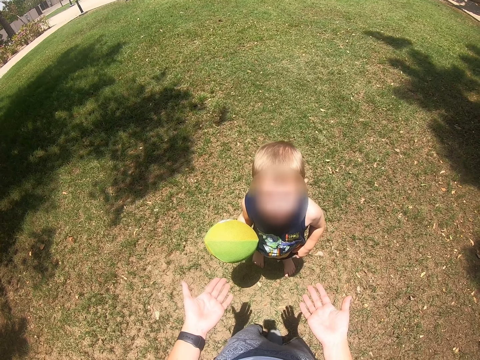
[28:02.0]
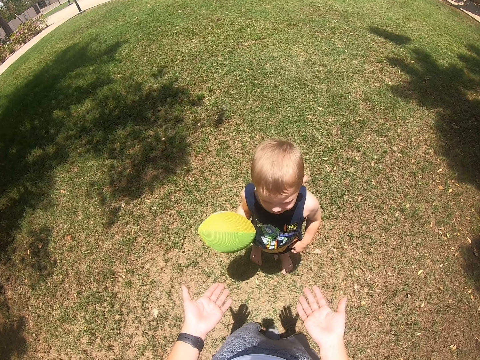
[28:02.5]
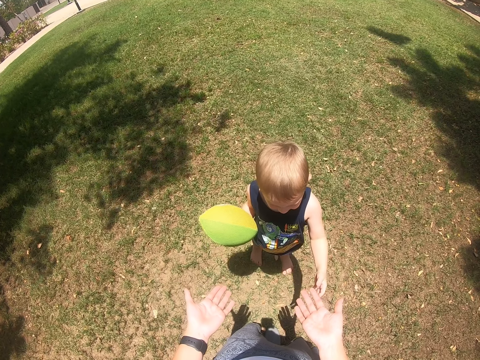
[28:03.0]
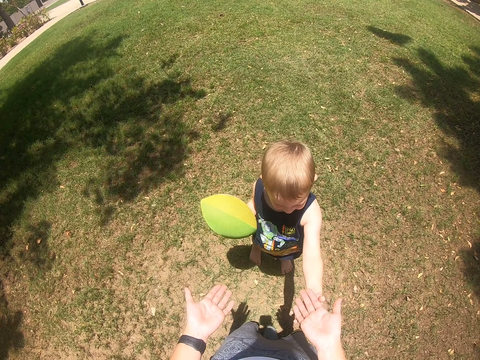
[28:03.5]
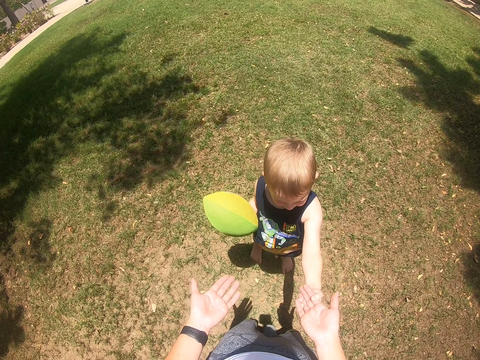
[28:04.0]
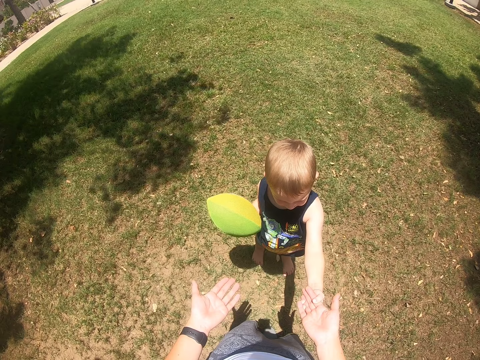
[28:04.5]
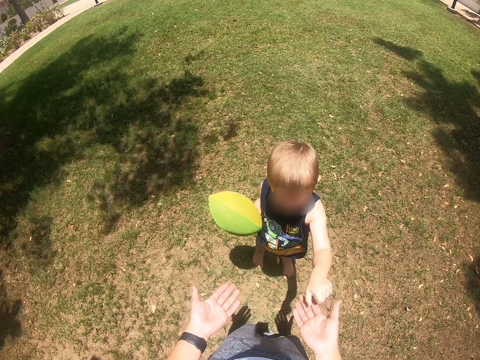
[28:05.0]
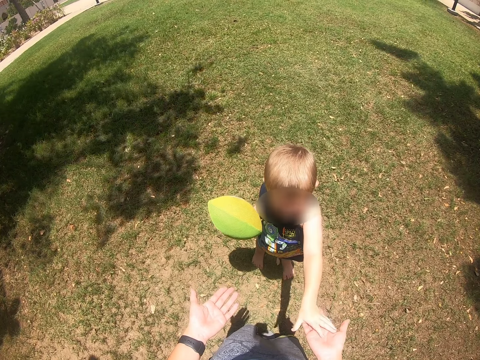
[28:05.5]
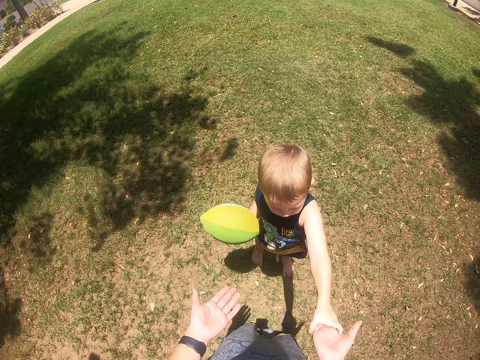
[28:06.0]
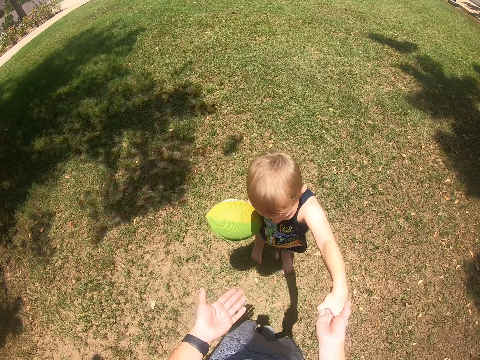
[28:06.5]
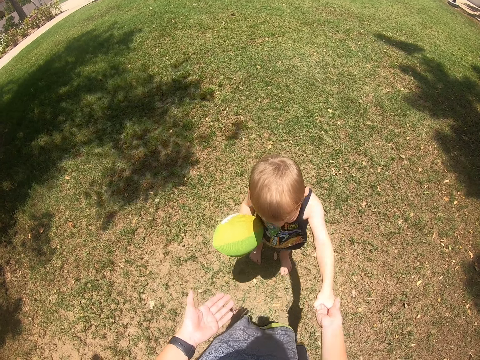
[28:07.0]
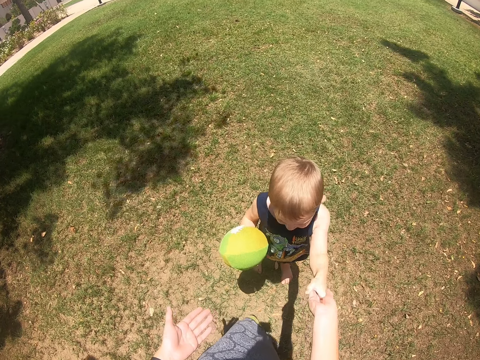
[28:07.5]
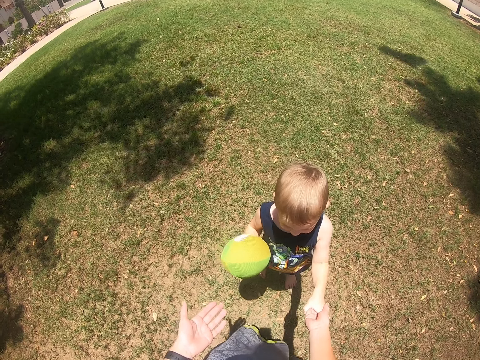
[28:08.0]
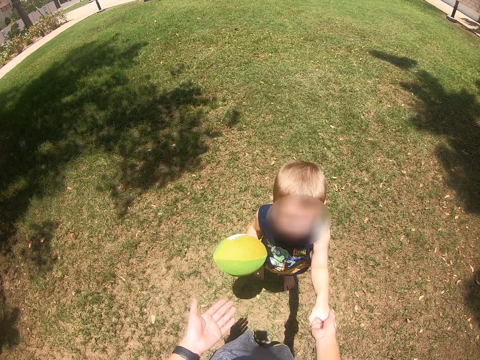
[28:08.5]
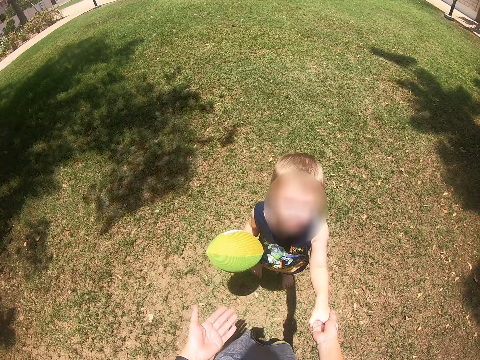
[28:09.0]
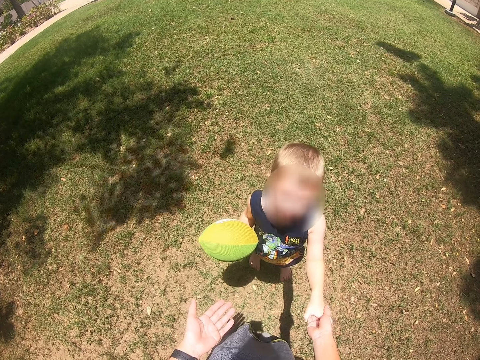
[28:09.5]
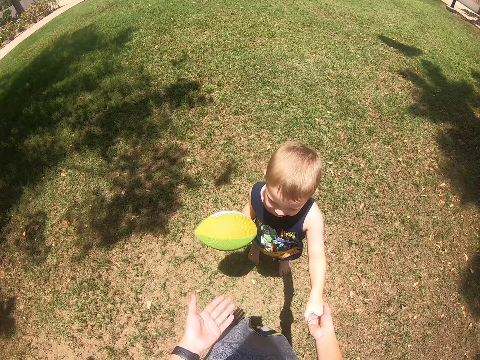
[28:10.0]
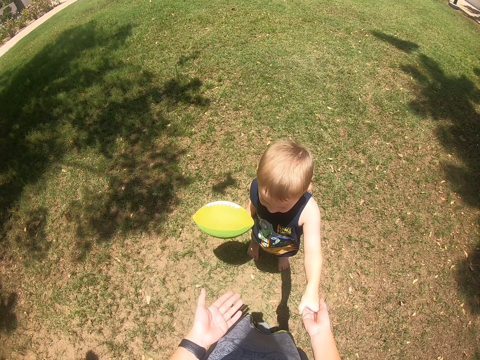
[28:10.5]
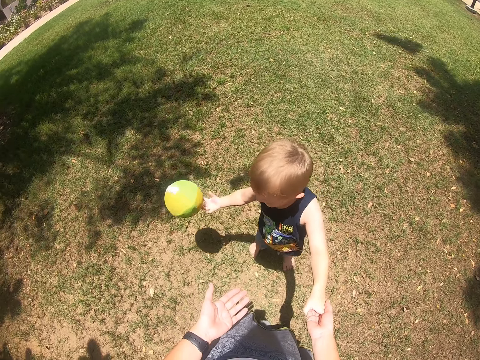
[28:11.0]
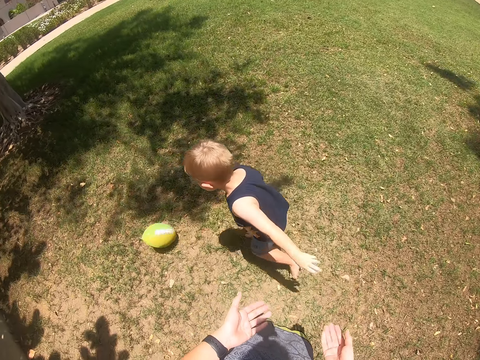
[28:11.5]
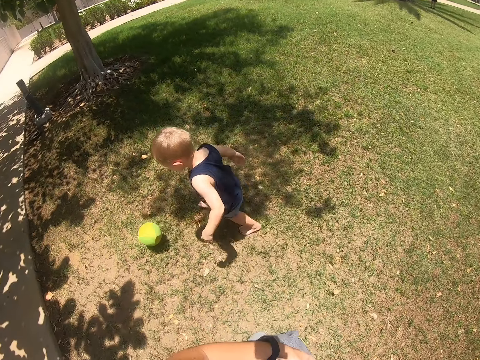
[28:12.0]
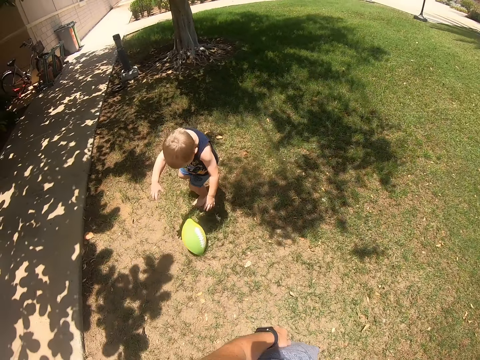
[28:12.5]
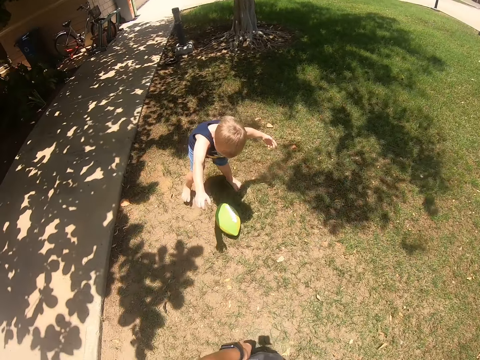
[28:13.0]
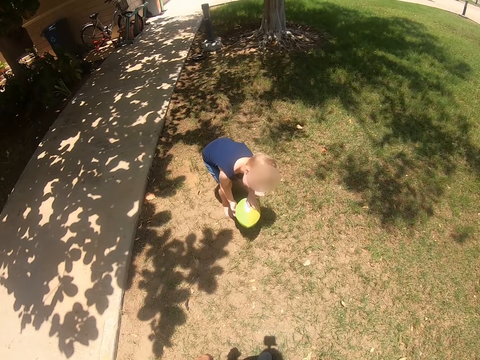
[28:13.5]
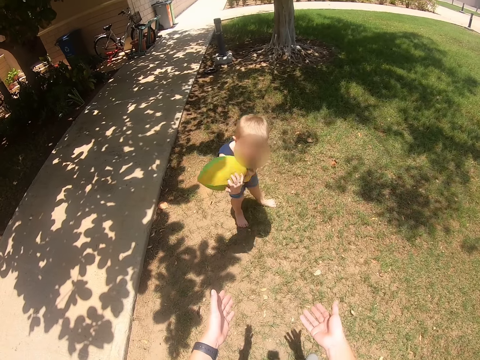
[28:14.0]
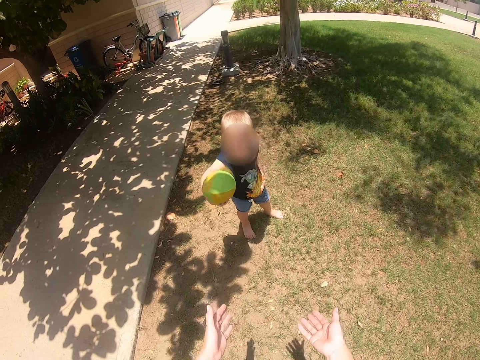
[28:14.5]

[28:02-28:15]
A kid holds the hand of the camera wearer. The camera wearer touches the hand. The kid shakes the hands of the camera wearer, looks at the camera wearer, and throws the ball on the ground. The kid drops the ball and picks up the ball.

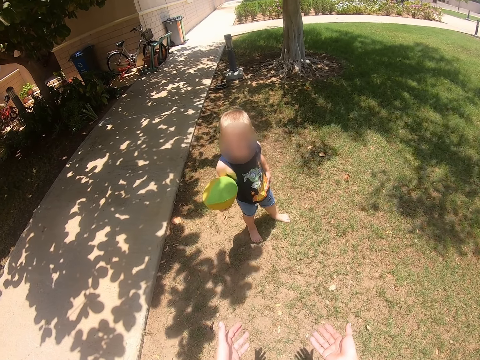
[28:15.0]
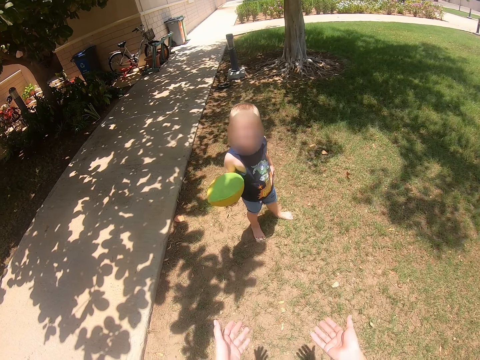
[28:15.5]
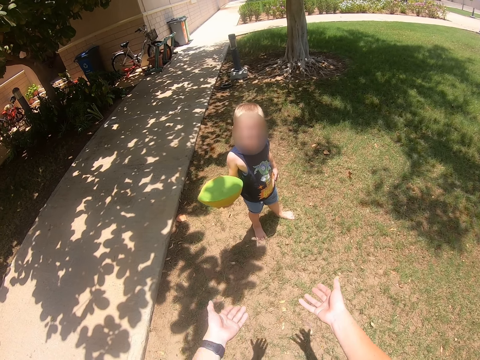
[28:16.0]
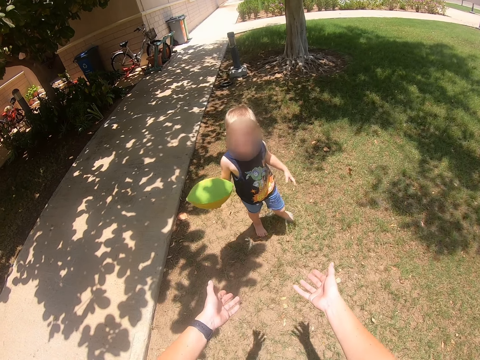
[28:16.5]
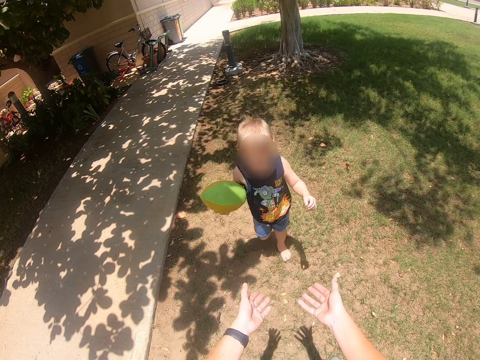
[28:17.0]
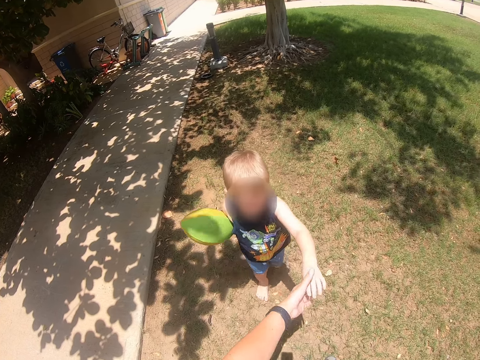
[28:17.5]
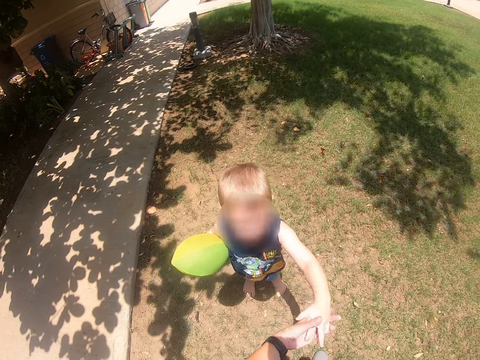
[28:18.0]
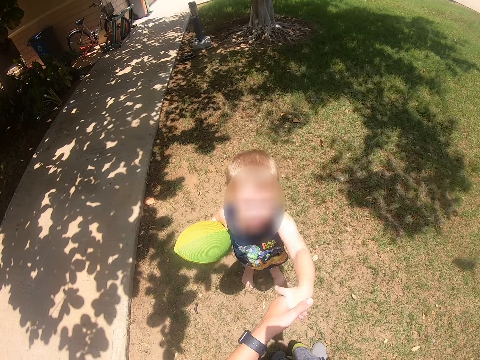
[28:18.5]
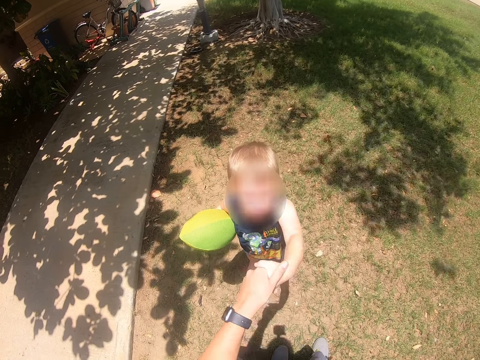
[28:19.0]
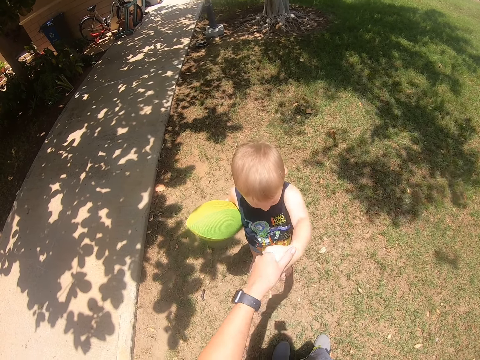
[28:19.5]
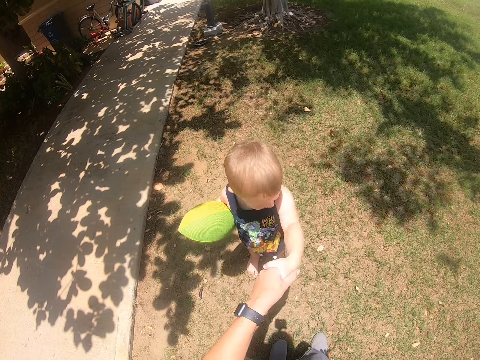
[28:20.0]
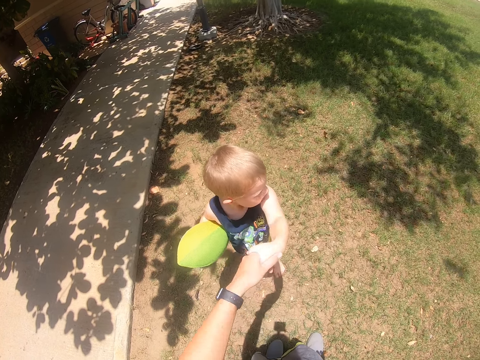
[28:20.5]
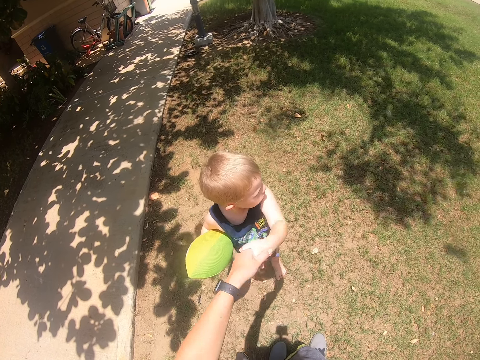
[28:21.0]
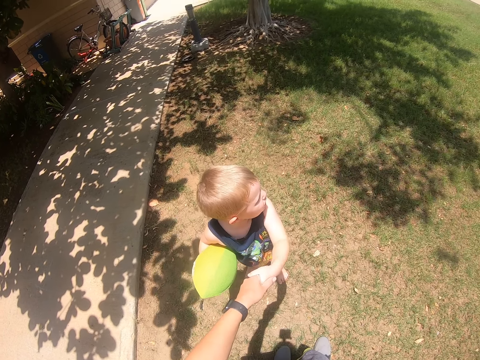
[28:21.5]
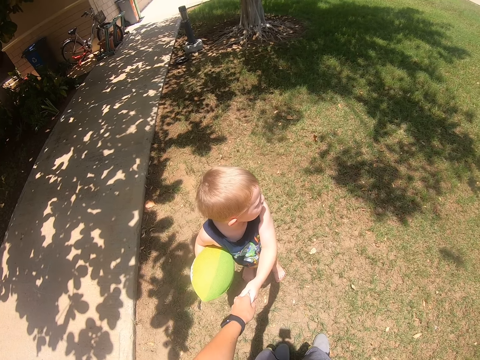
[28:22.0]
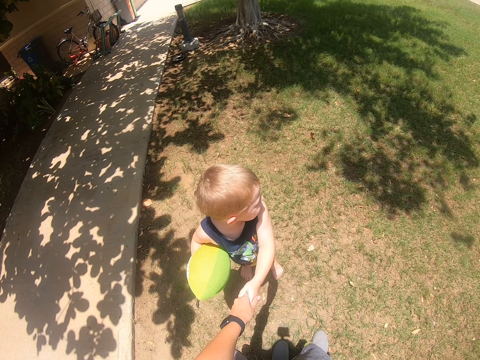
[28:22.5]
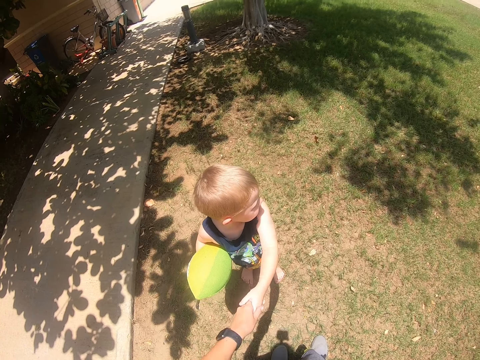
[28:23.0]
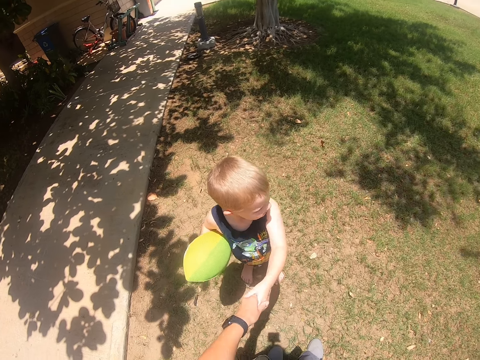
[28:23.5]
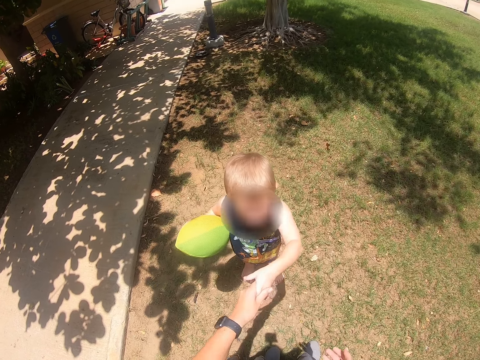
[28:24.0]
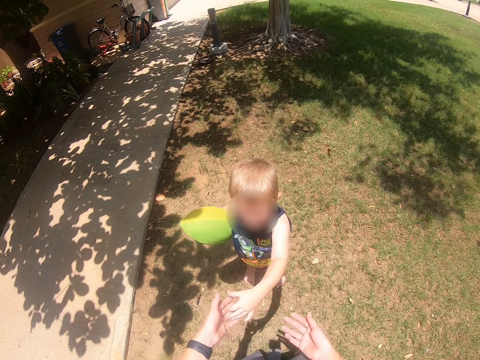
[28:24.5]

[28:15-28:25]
A kid holds the ball. The camera wearer holds the hand of the kid. The kid holds the hand. The camera wearer shakes the hand of the kid.

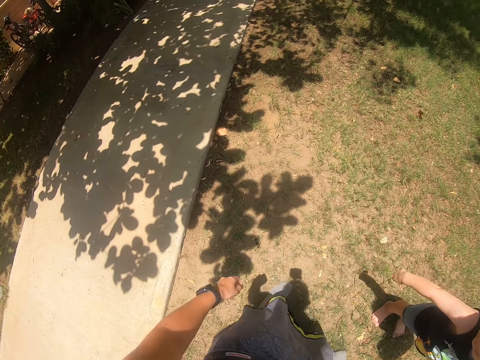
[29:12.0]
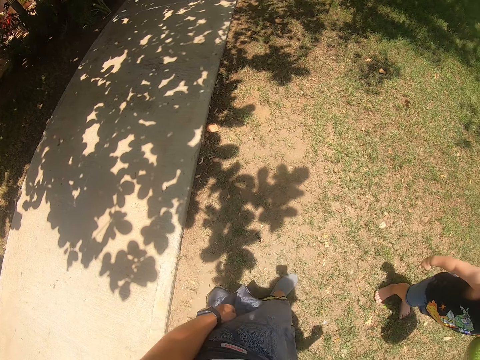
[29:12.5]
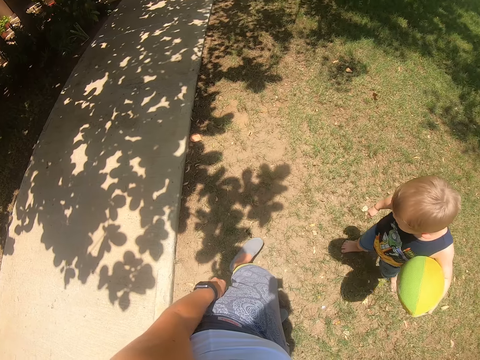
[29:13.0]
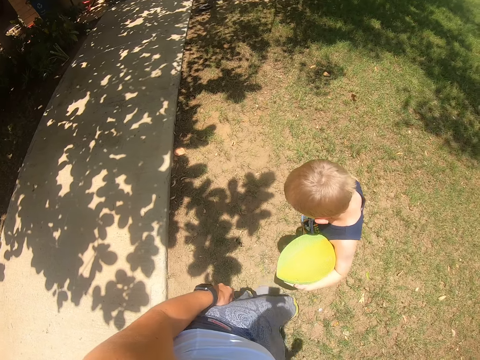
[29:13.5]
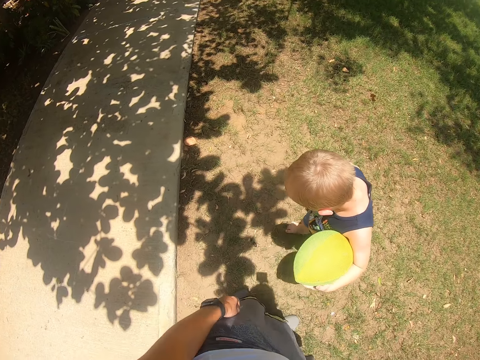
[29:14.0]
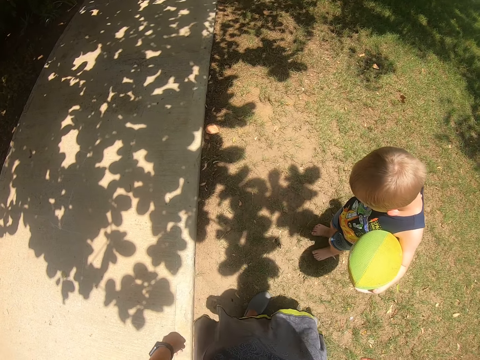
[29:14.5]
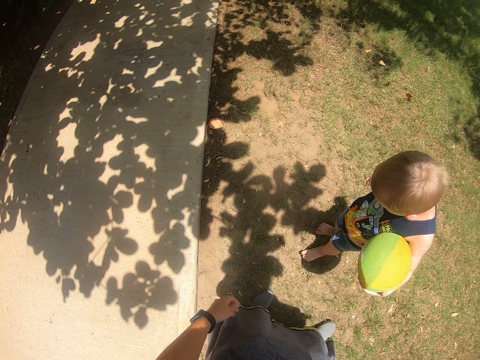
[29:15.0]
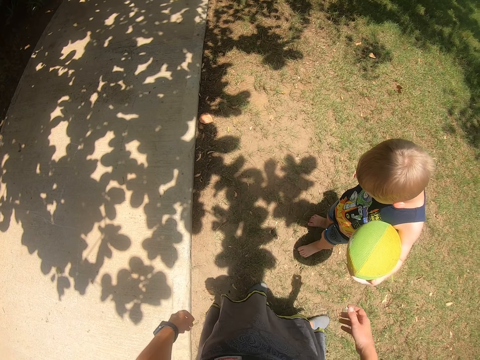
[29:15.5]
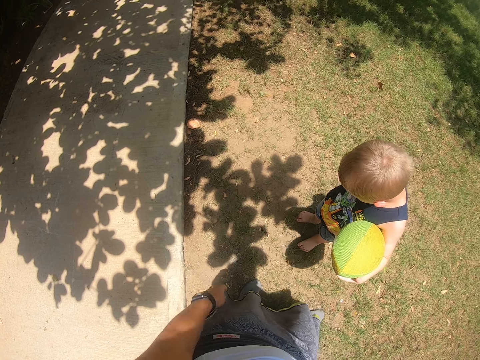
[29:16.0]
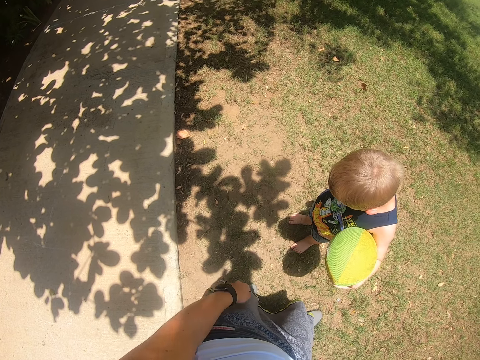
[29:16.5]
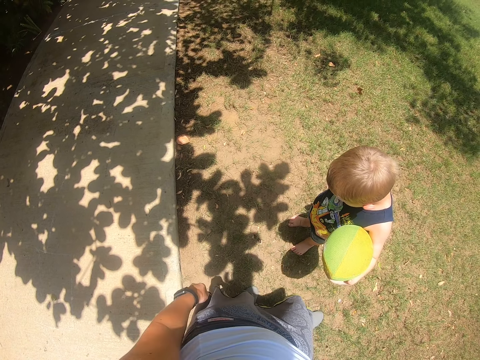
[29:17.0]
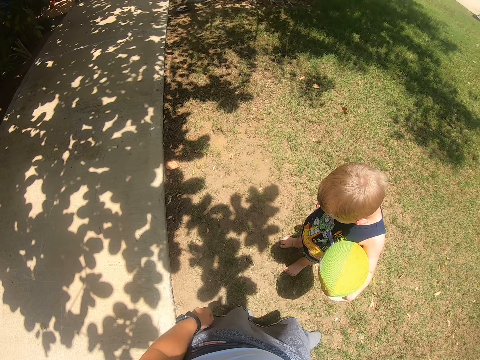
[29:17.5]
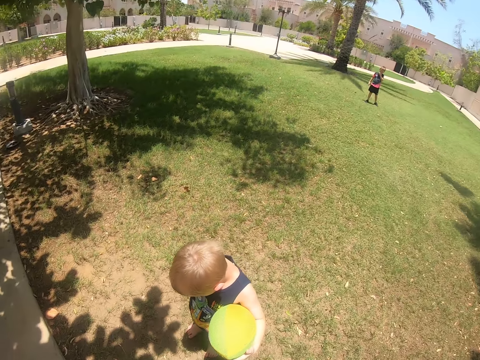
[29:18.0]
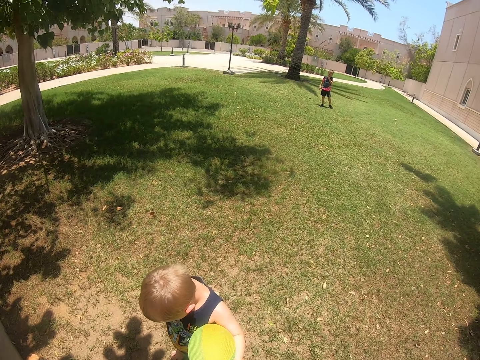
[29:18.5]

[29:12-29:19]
The camera wearer steps. A kid steps. The camera wearer talks to the kid.
